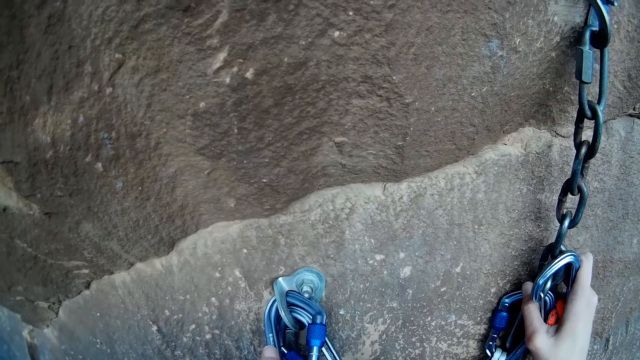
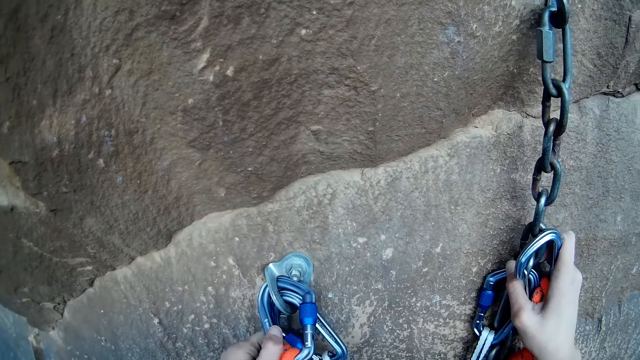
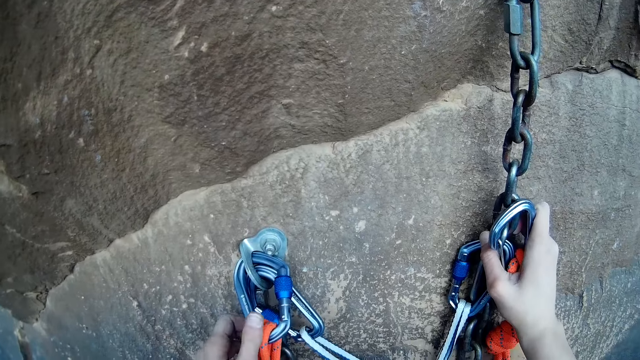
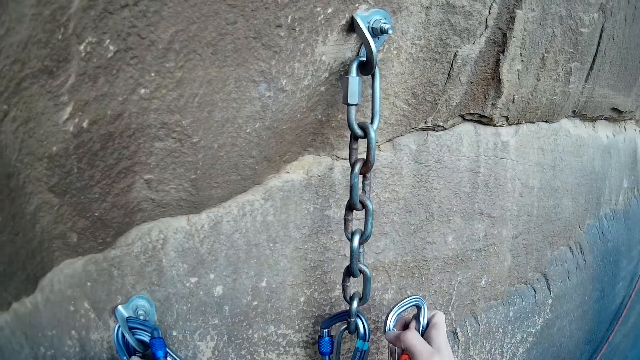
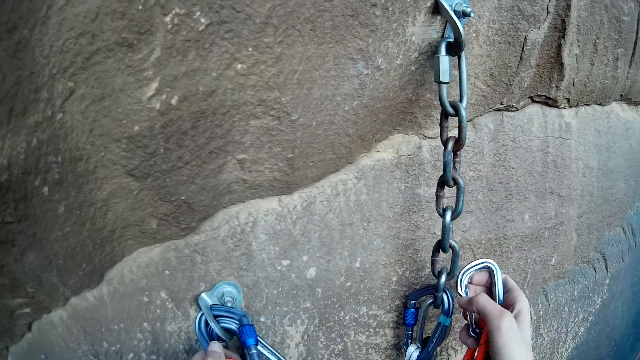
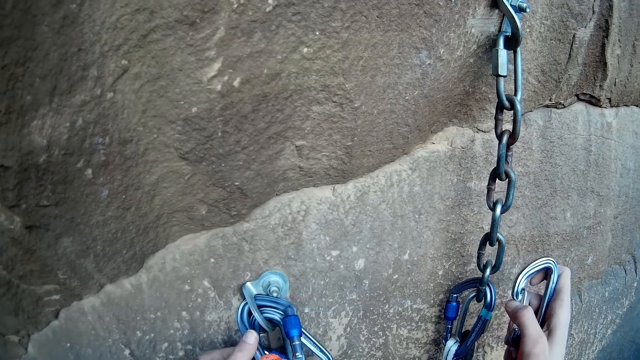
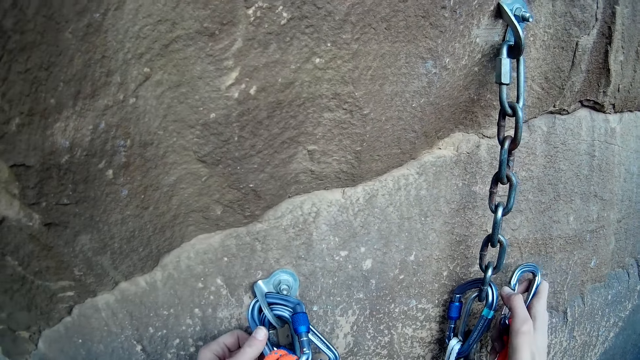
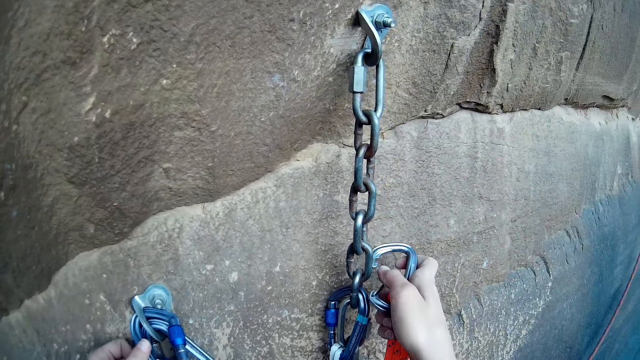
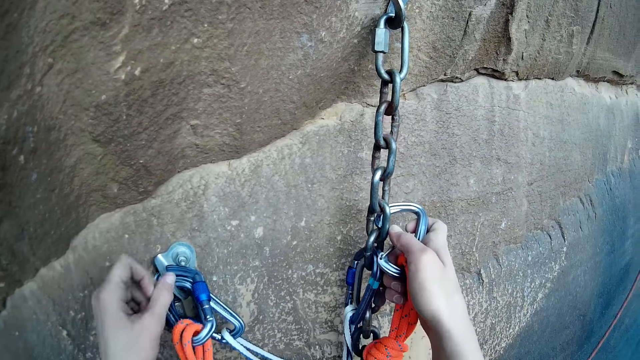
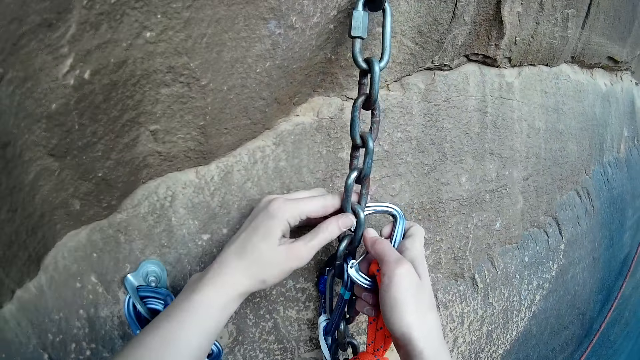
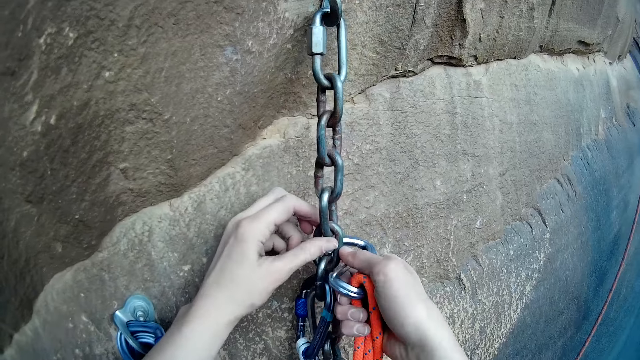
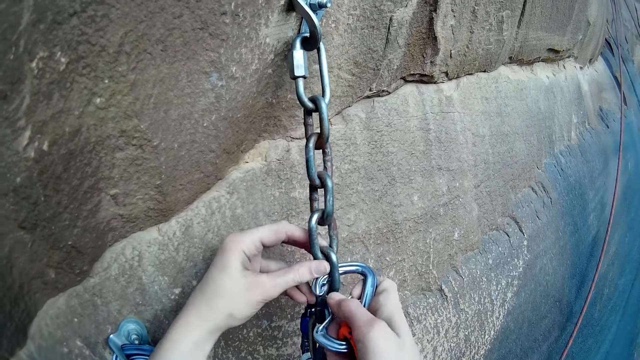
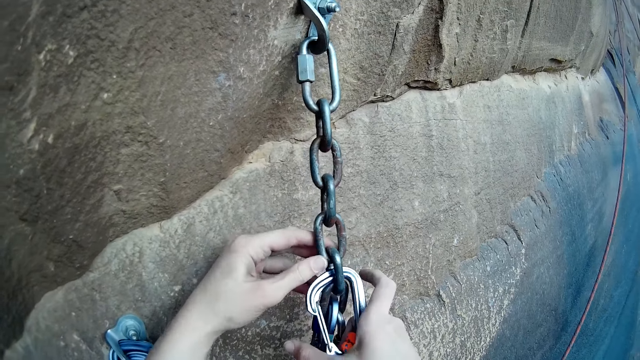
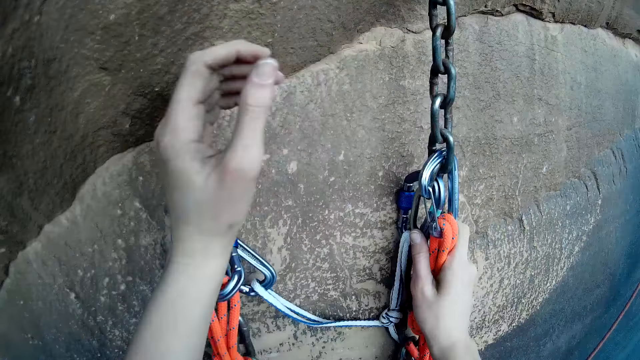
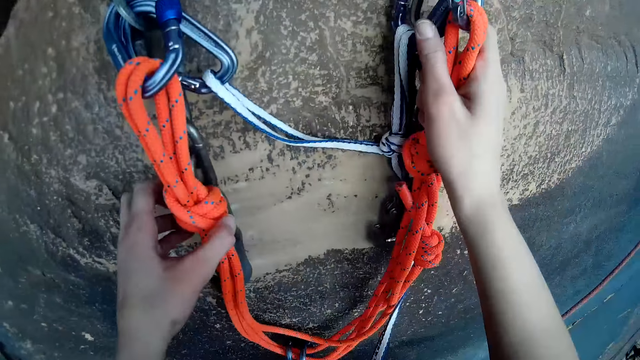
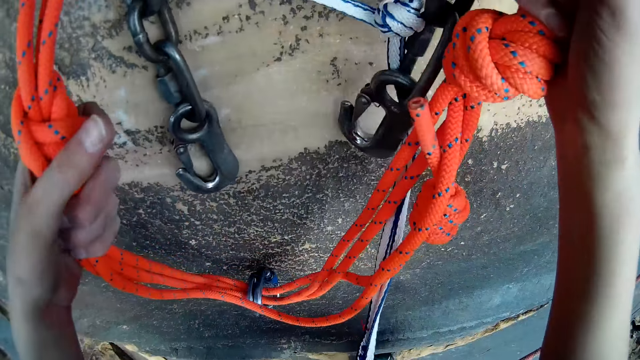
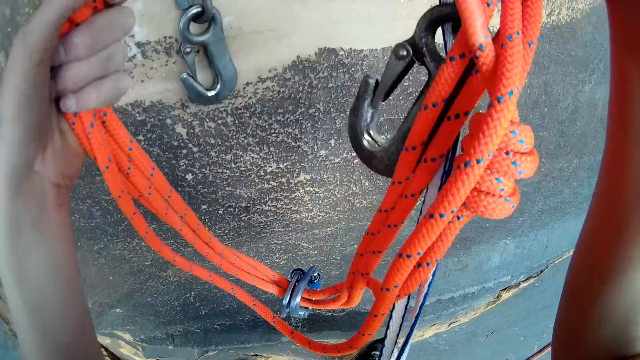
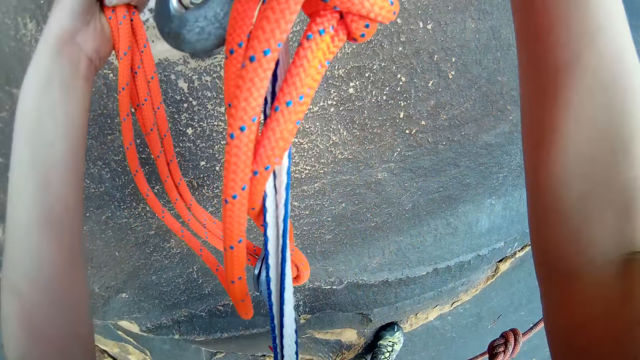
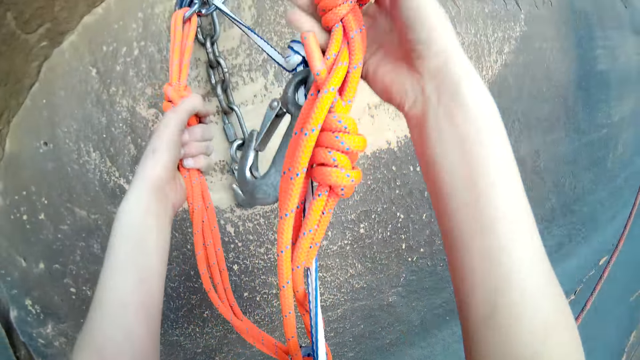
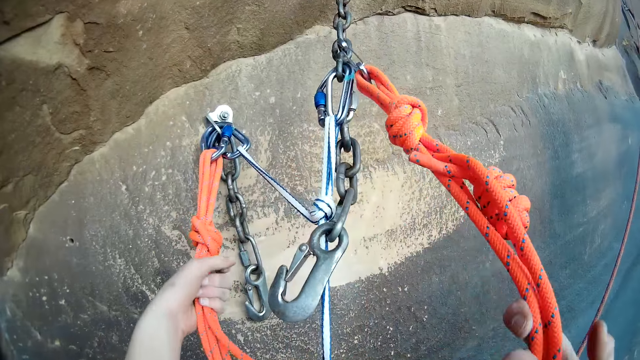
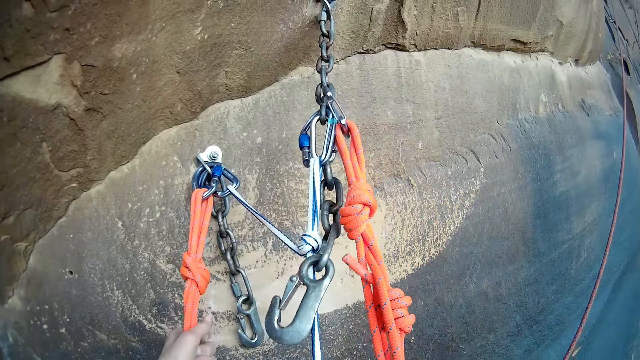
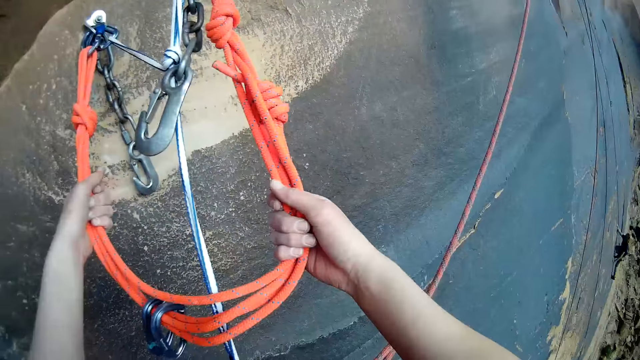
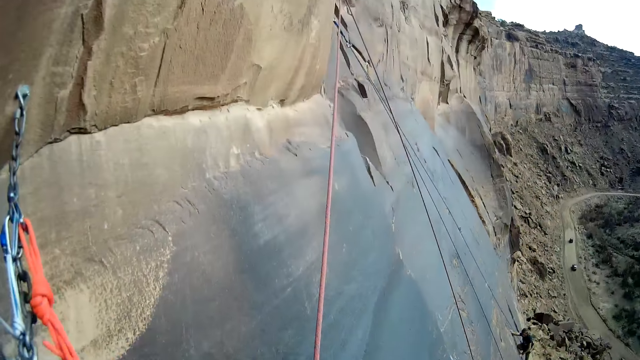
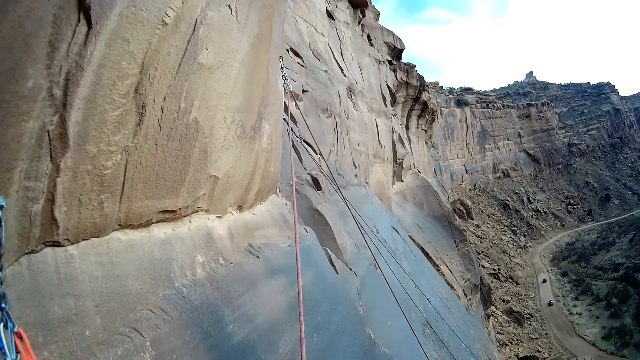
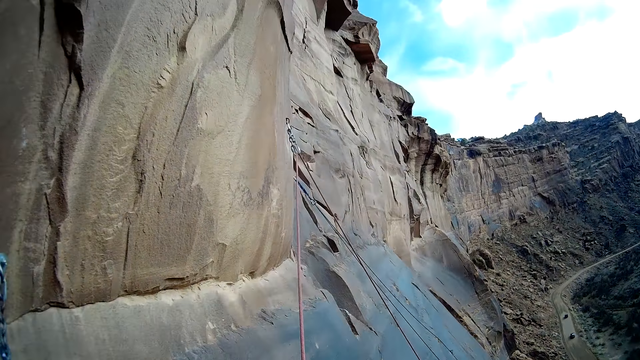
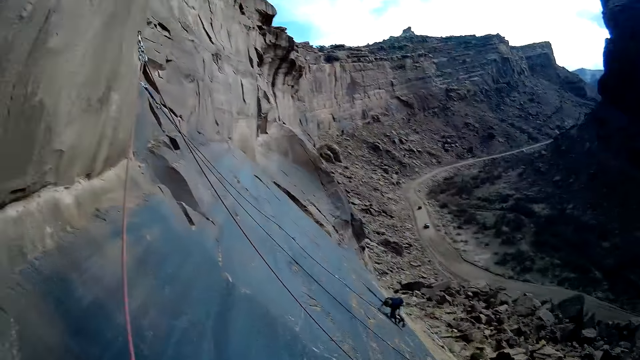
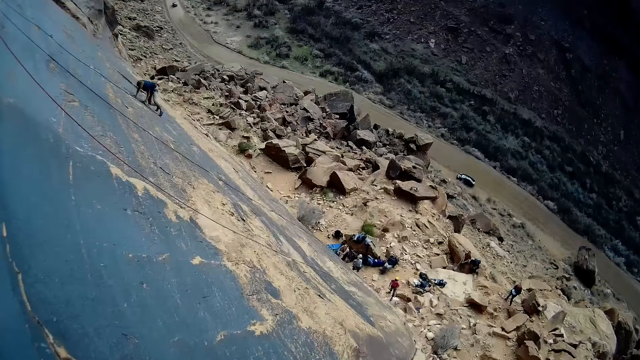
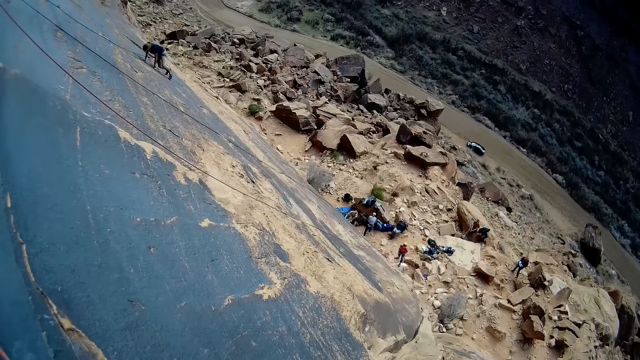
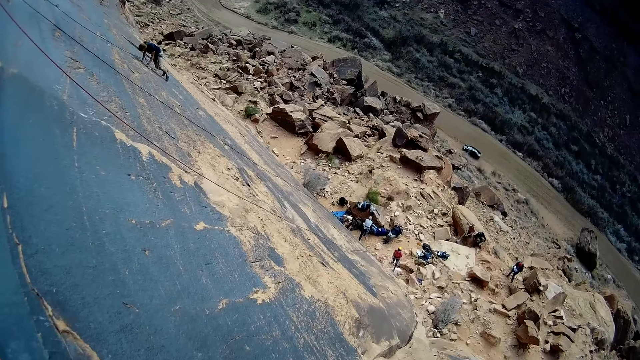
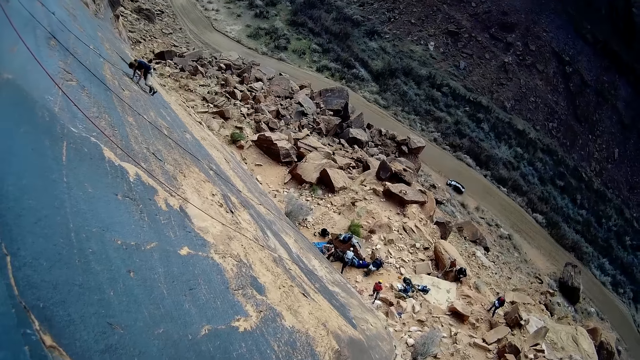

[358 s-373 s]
The camera wearer hooks another carabiner to the rock climbing anchor chain. They climb the chain. They hold the rope anchors. They look around. They look down for a while.

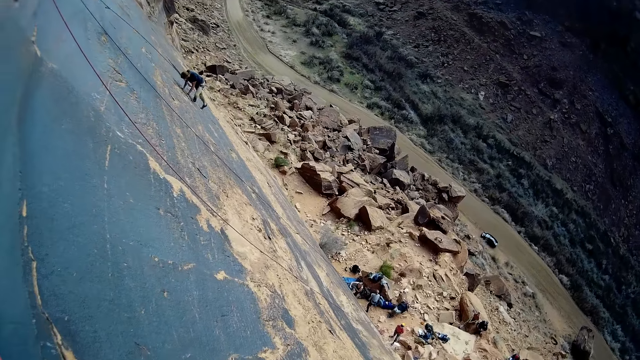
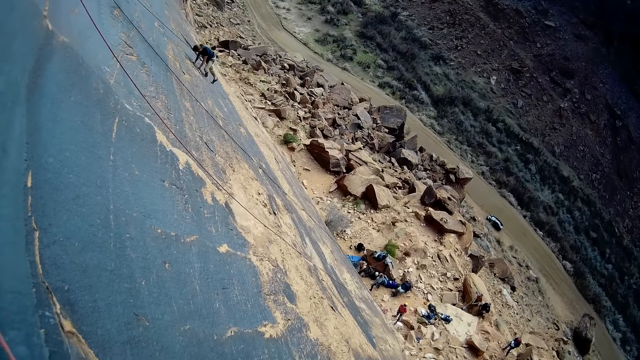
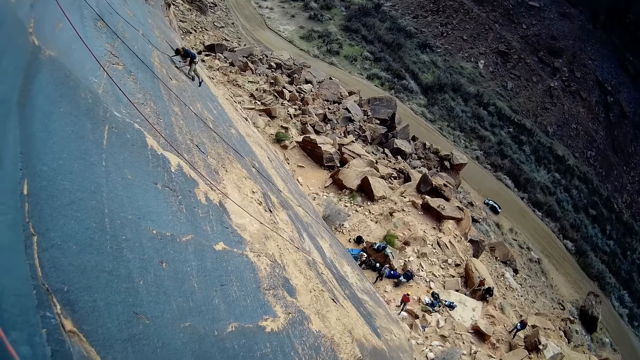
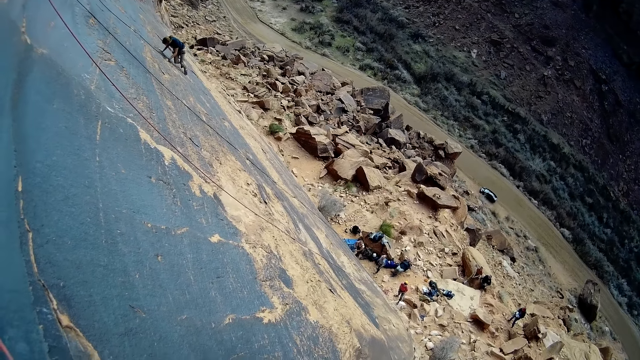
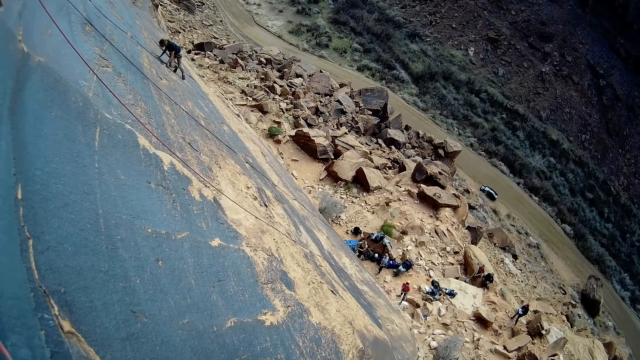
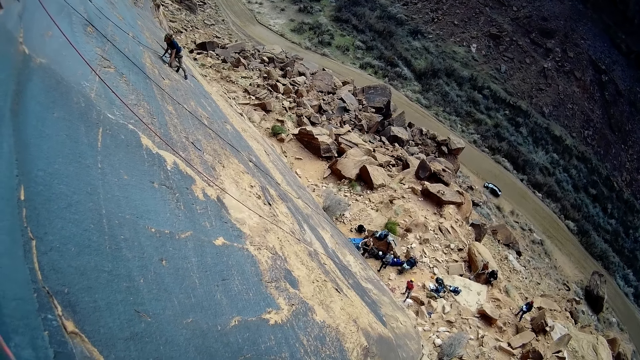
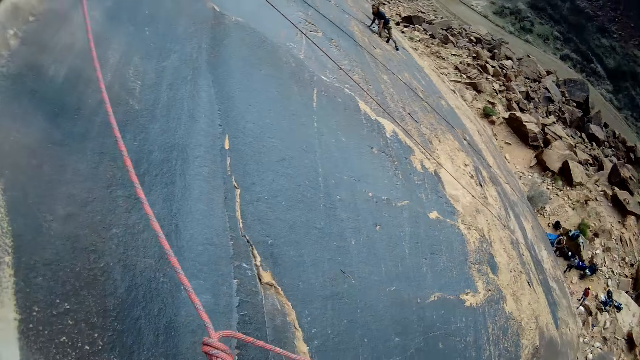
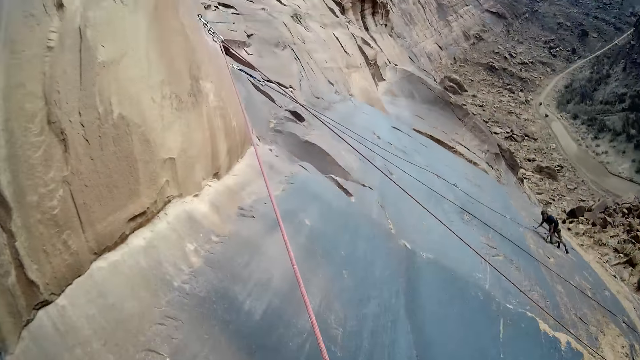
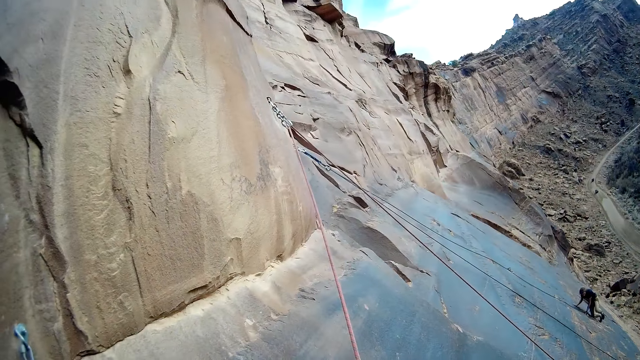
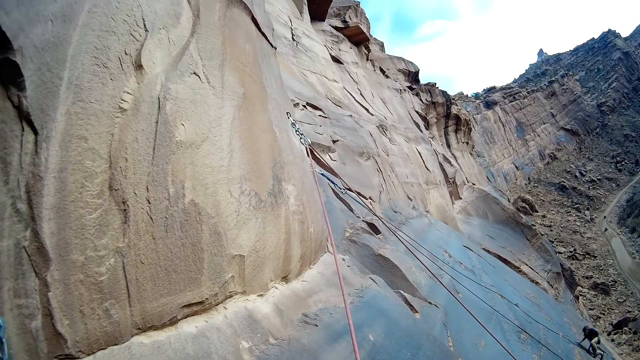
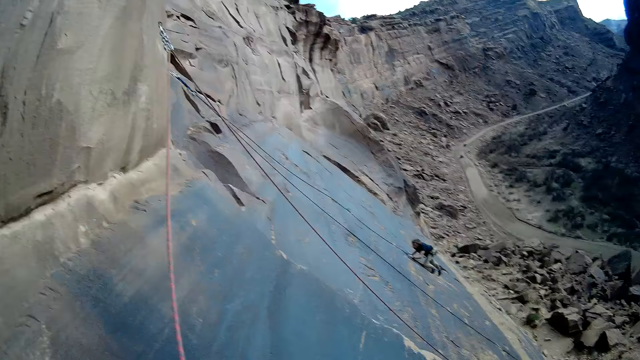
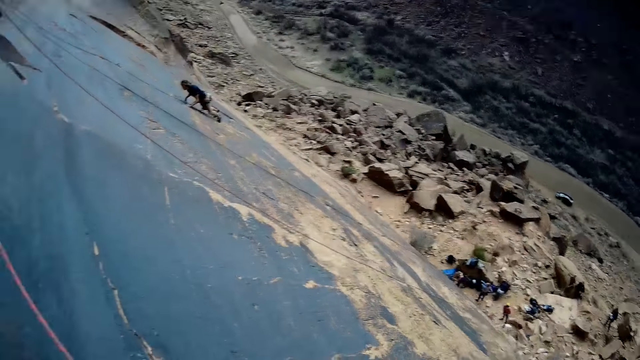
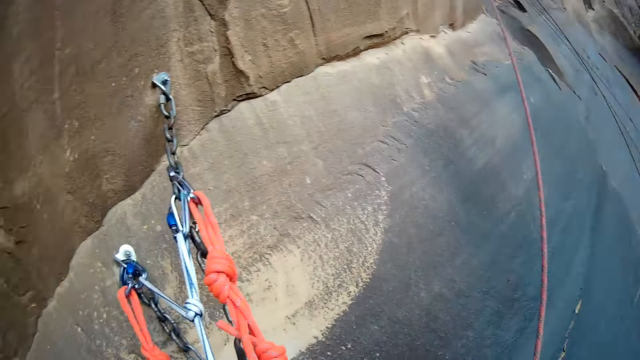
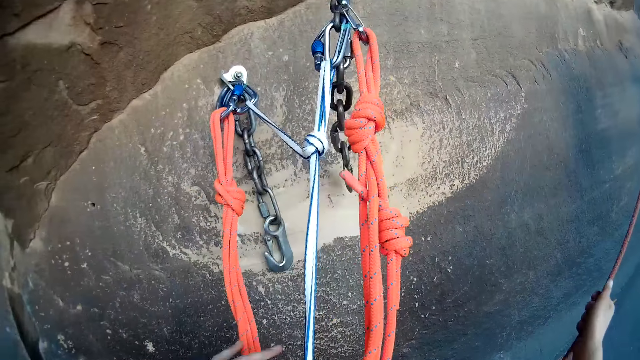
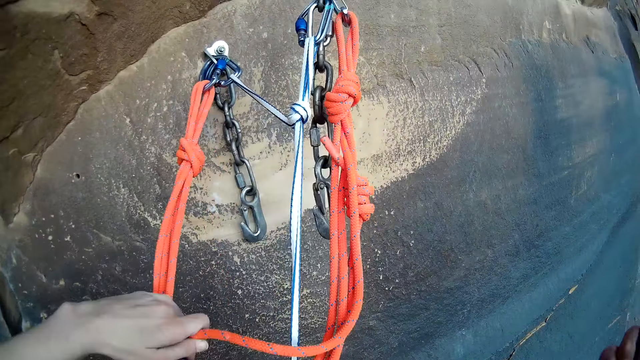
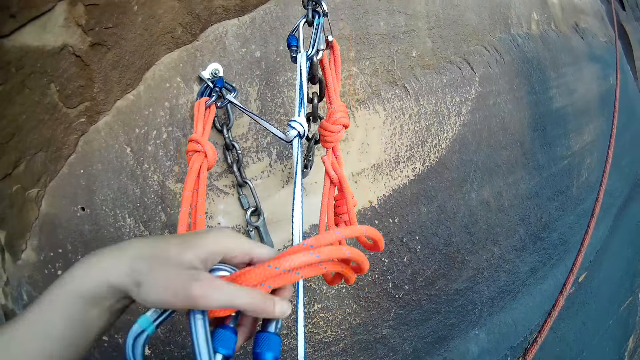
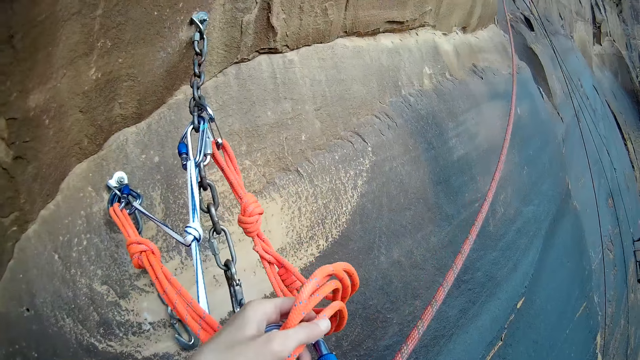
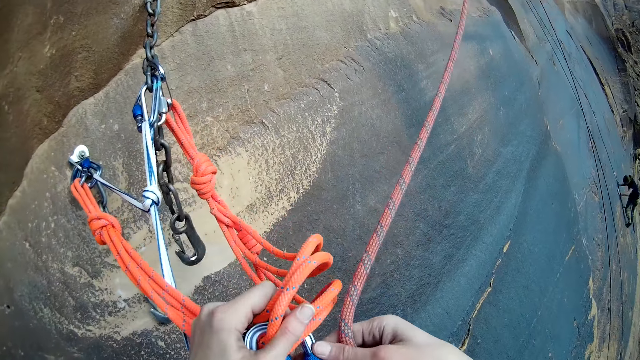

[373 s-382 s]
The camera wearer looks around. A man climbs the mountain. The camera wearer grasps the rope.
